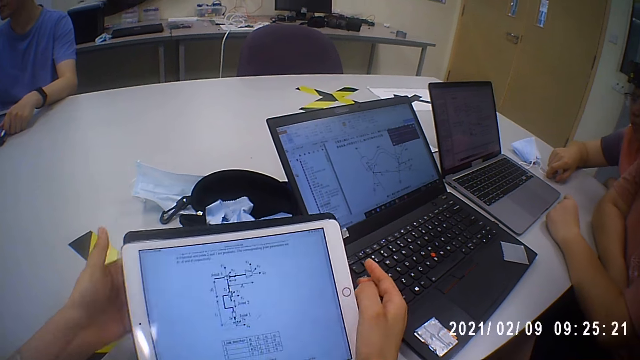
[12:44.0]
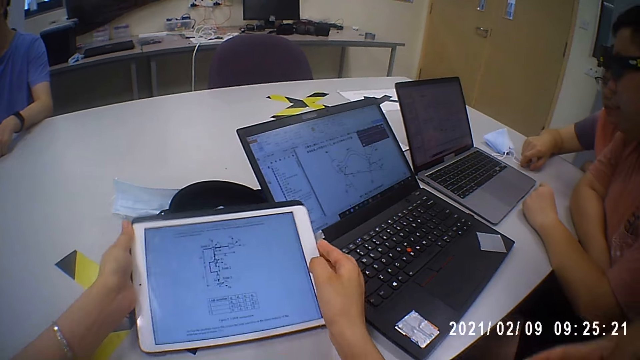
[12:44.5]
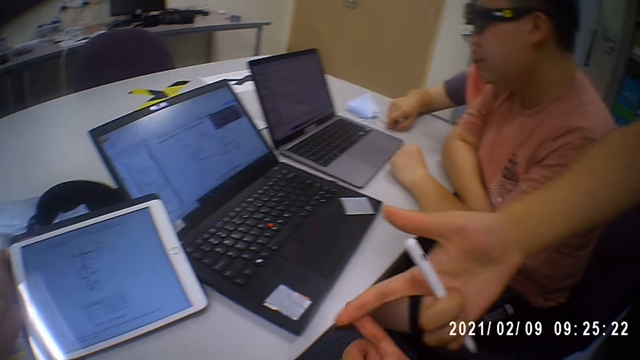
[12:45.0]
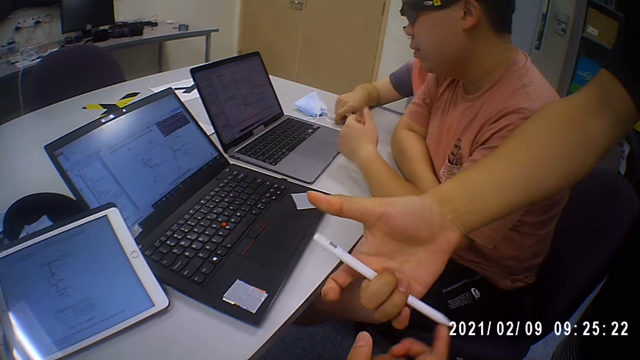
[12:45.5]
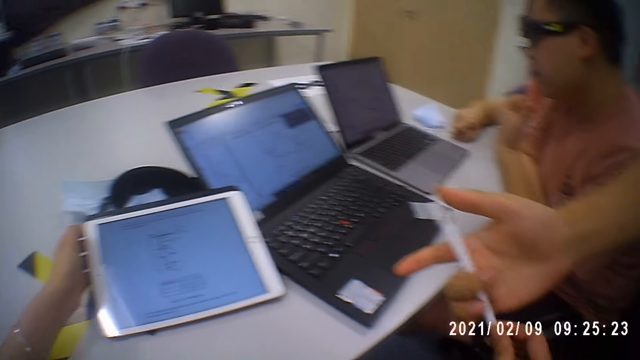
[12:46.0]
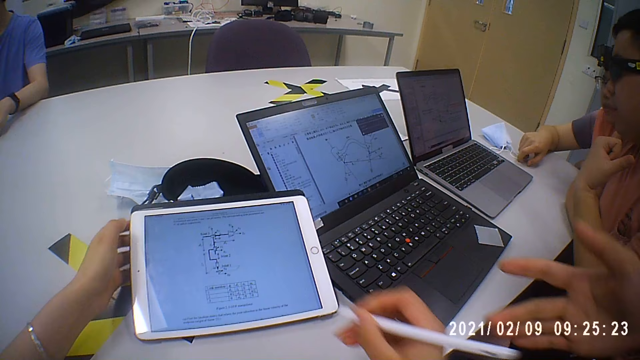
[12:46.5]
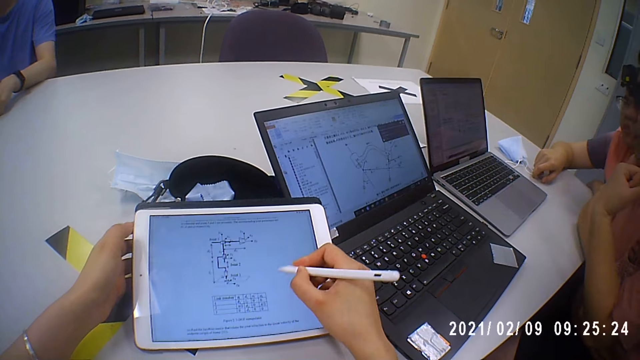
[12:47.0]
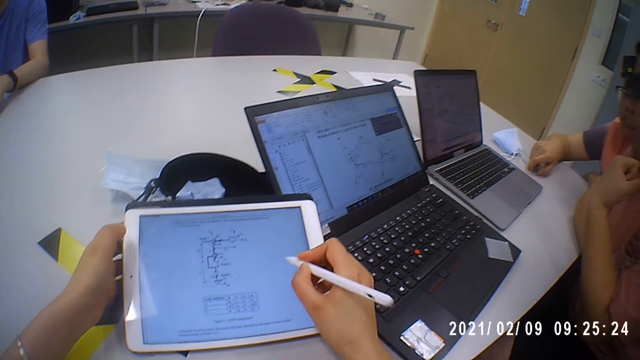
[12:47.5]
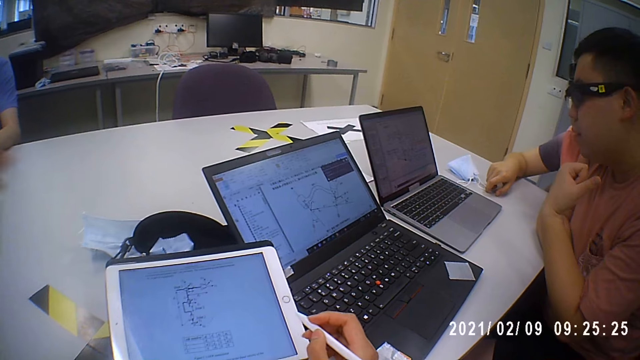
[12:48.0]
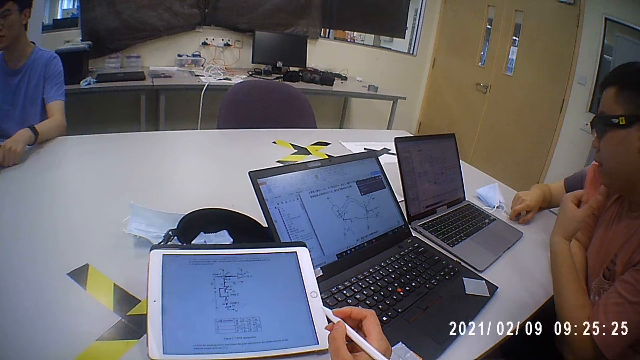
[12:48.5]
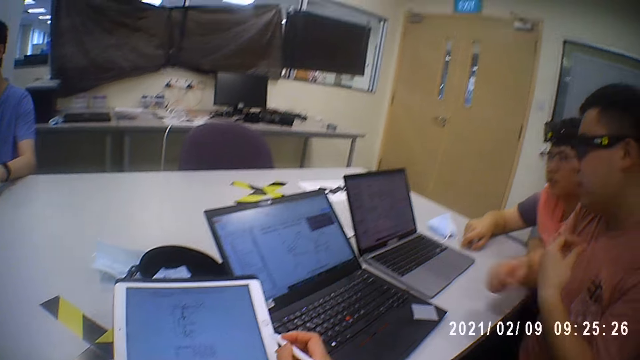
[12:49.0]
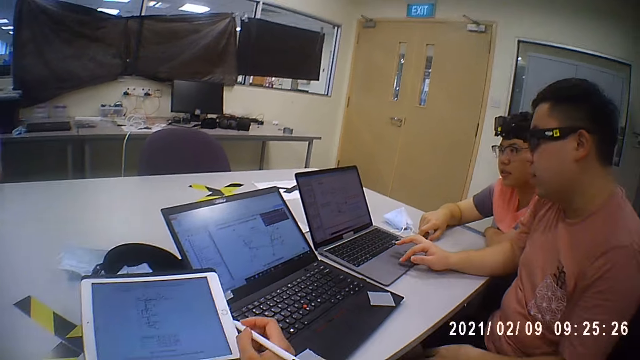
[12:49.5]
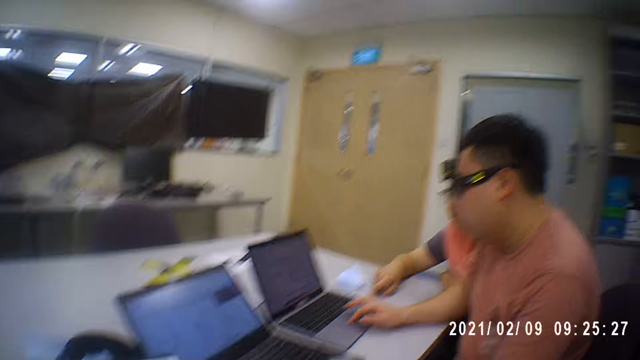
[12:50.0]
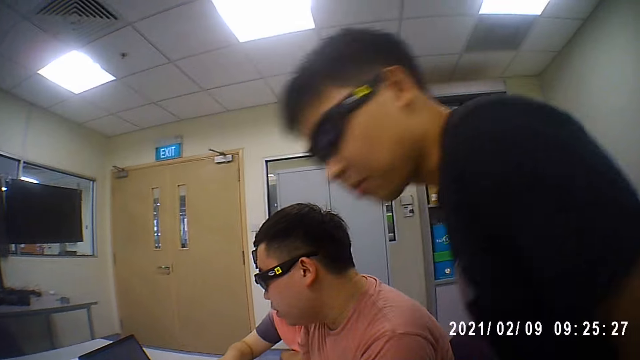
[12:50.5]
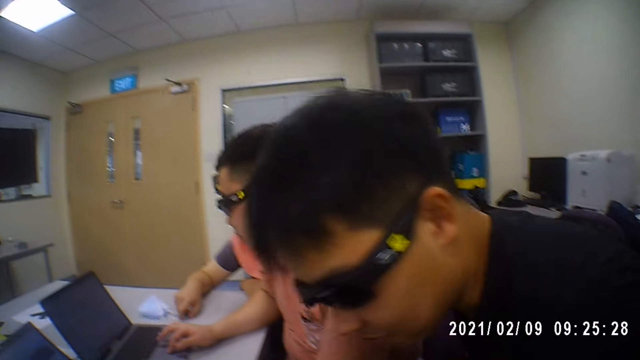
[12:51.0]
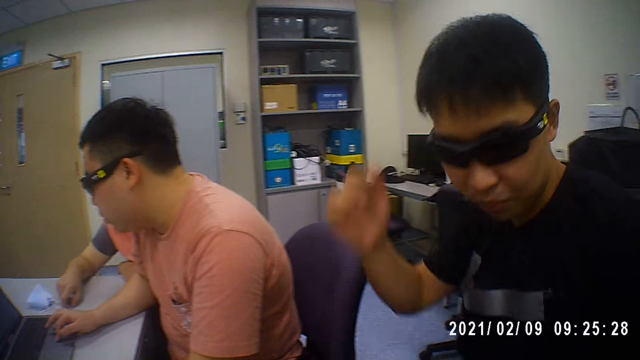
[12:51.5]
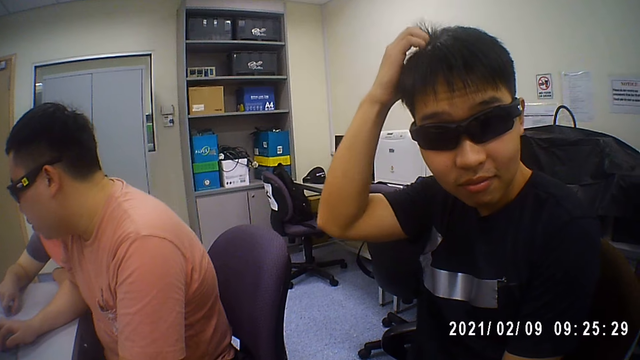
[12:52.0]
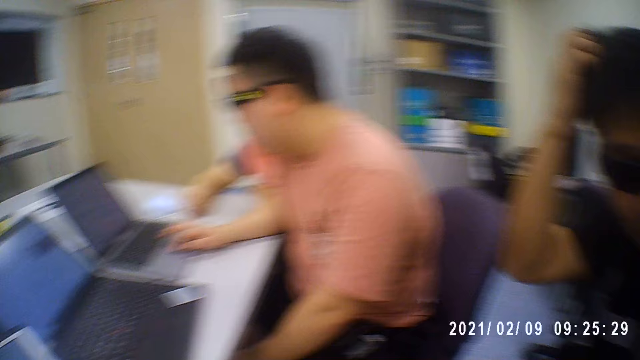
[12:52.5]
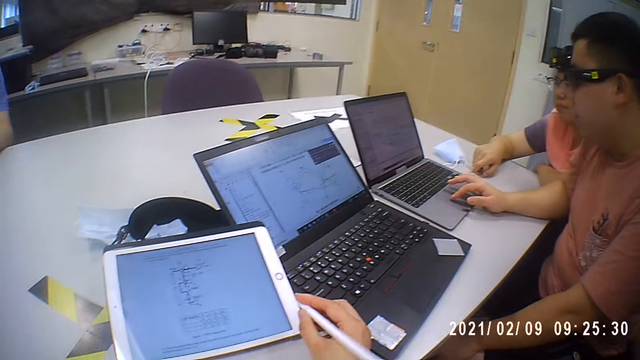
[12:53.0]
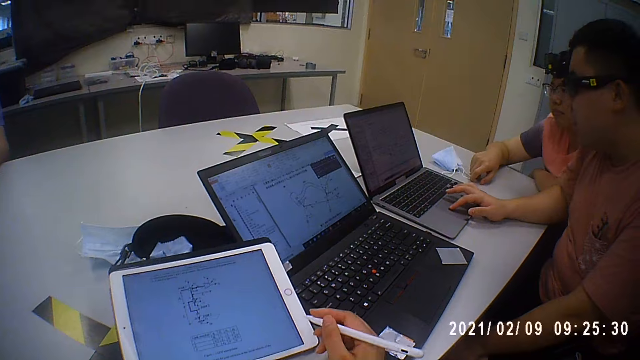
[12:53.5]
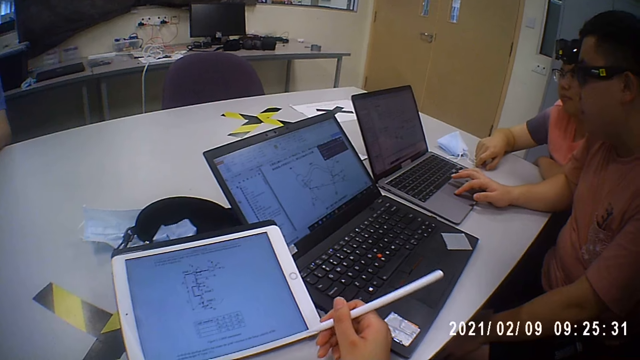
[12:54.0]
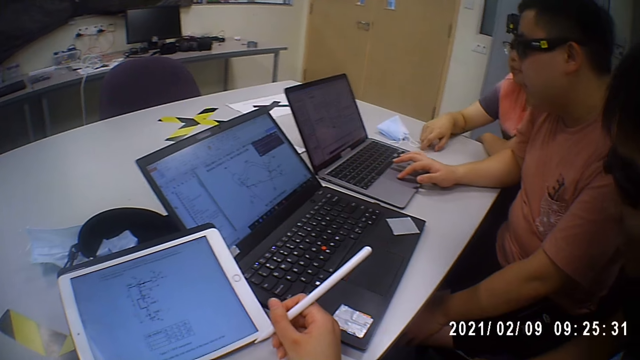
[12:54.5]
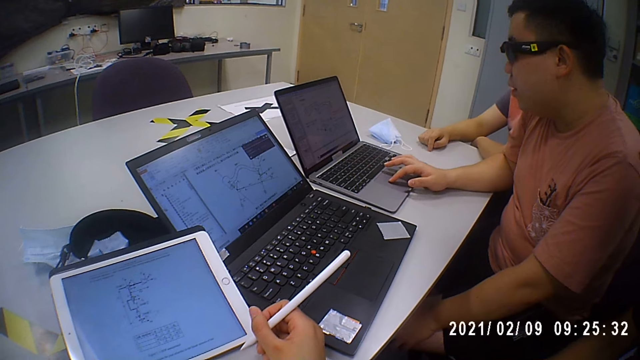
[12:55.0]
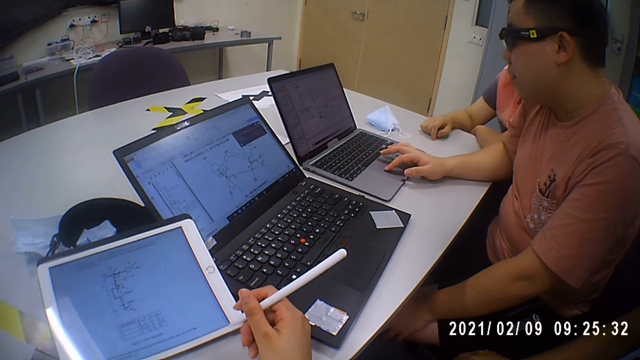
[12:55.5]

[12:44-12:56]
The camera wearer pulls the tablet cover. She holds the tablet computer with her left hand. A man holds a light pen with his right hand. The camera wearer collects the light pen from the right hand of the man with her right hand. She touches the tablet computer in her left hand with the light pen in her right hand. She writes on the tablet. She lifts the left hand. Another man touches the trackpad of the laptop on the table with his right hand and scrolls the laptop. The first man sits down. The first man touches his head with his right hand and scratches the head. The camera wearer holds the pen.

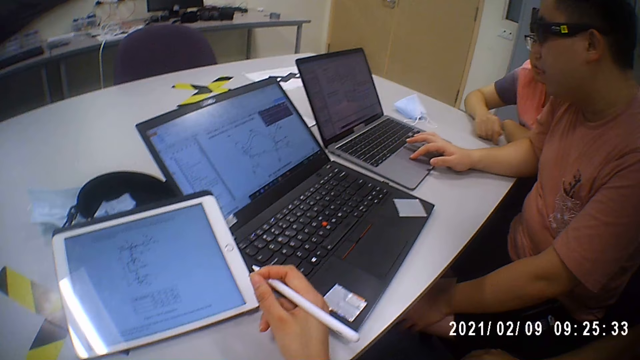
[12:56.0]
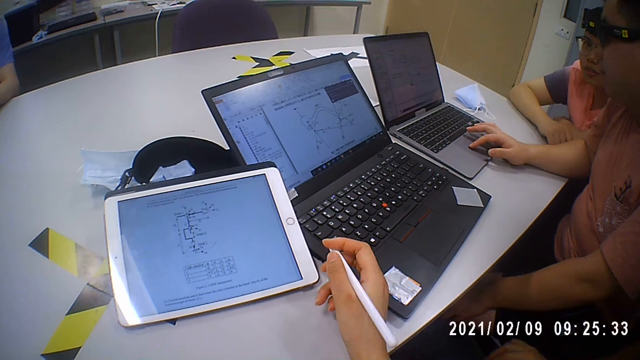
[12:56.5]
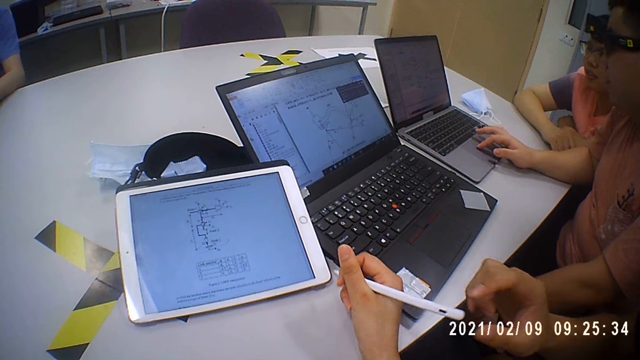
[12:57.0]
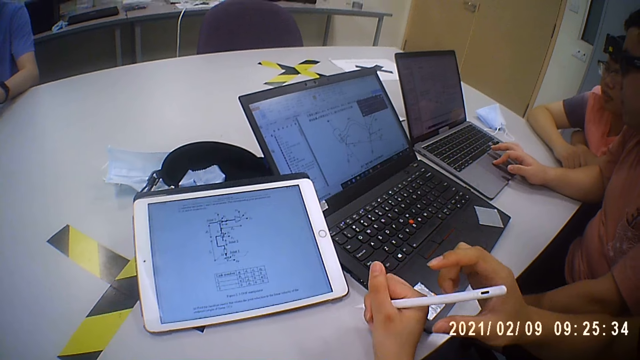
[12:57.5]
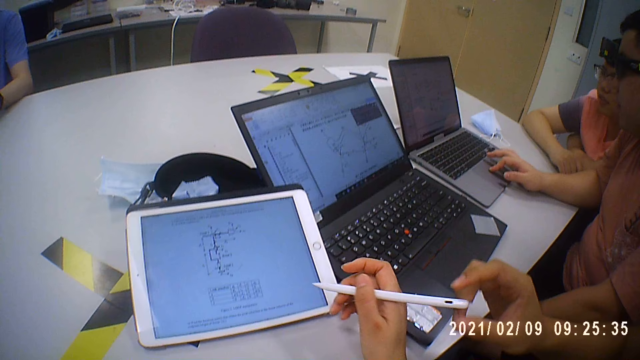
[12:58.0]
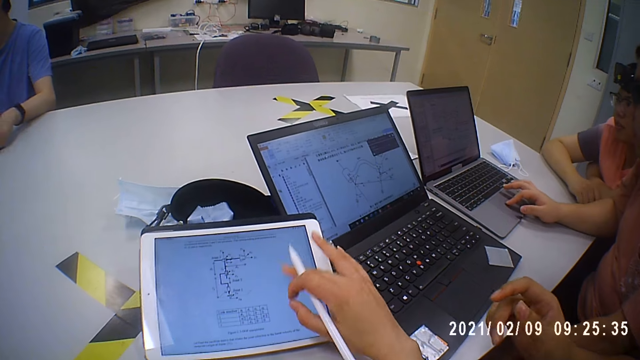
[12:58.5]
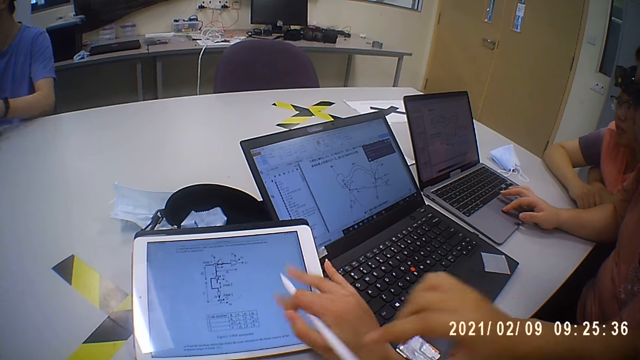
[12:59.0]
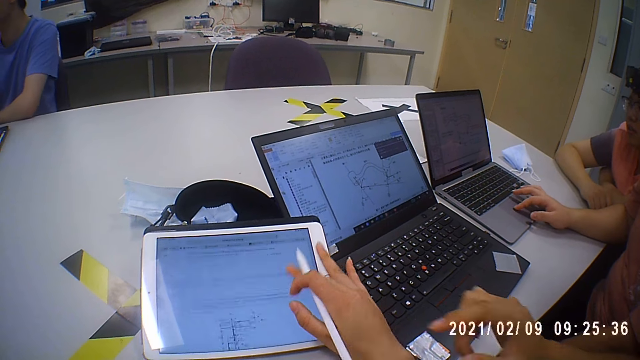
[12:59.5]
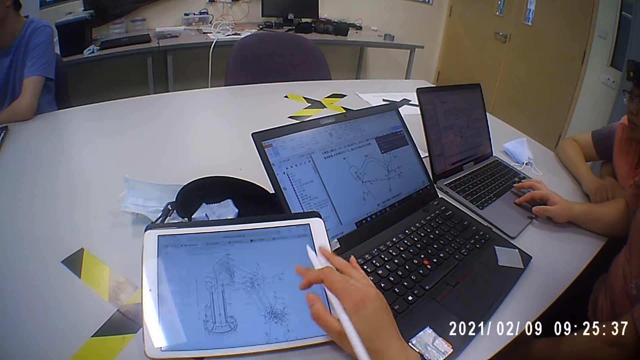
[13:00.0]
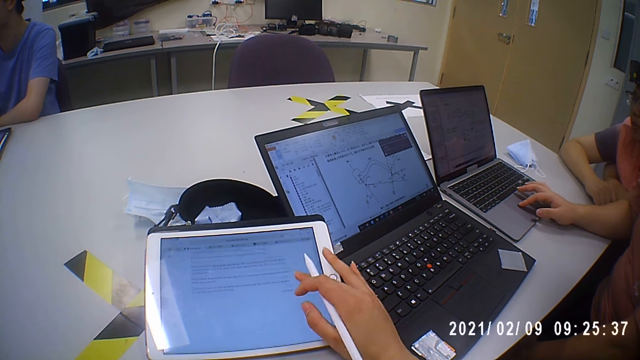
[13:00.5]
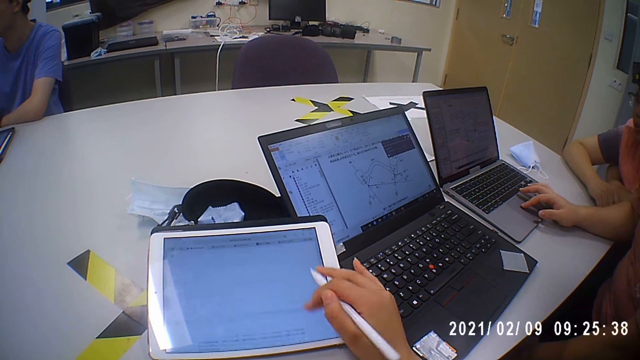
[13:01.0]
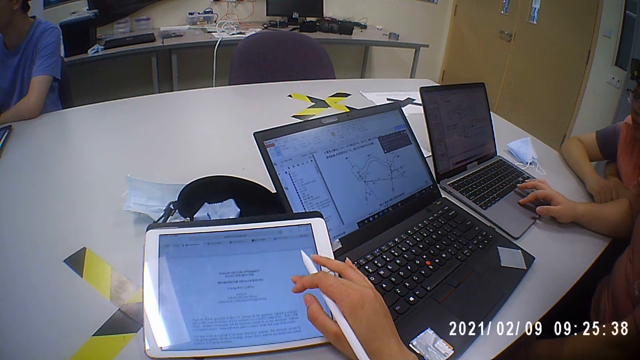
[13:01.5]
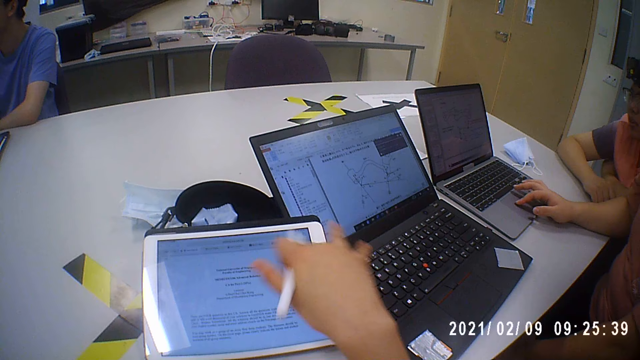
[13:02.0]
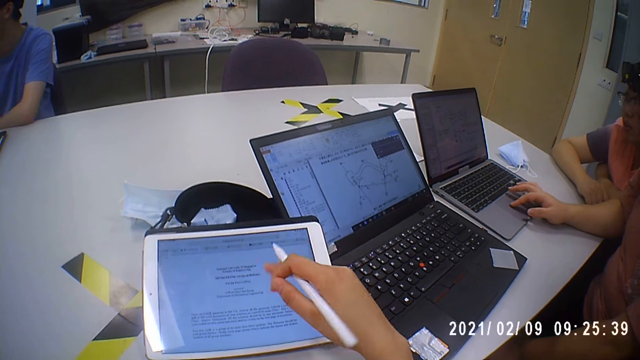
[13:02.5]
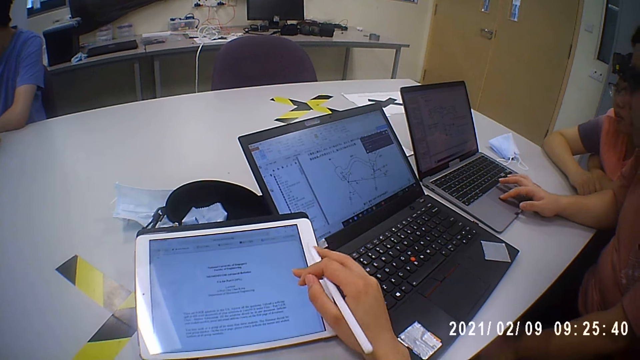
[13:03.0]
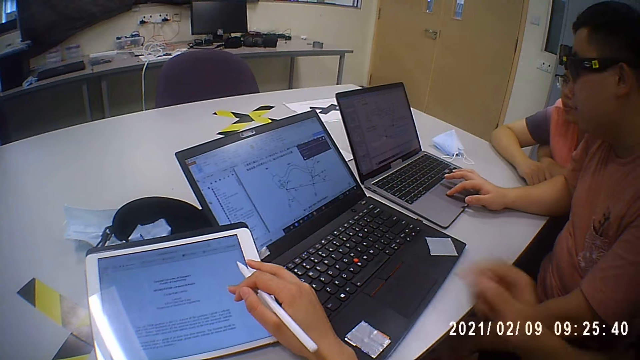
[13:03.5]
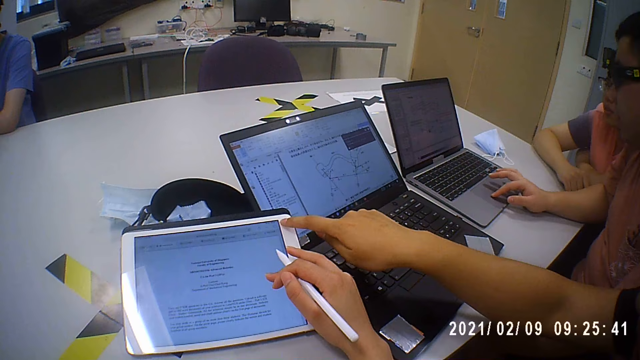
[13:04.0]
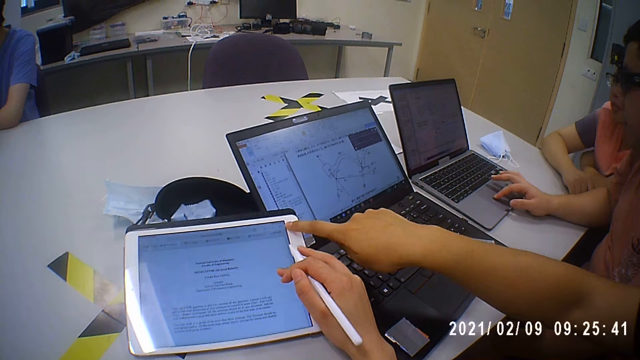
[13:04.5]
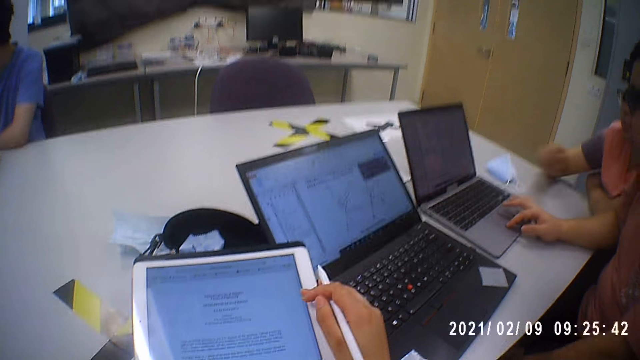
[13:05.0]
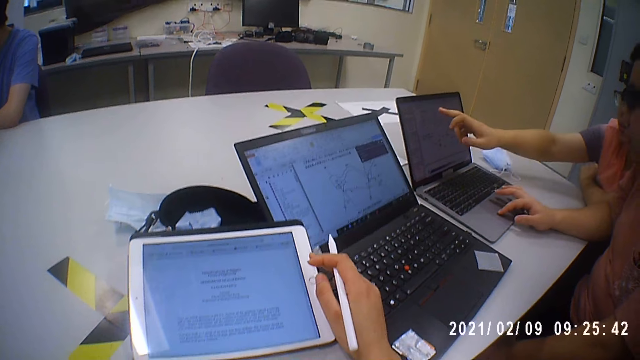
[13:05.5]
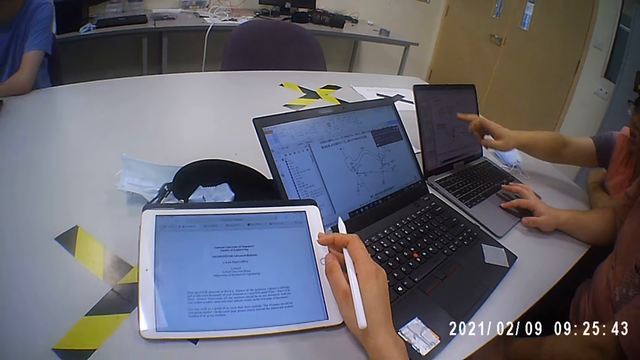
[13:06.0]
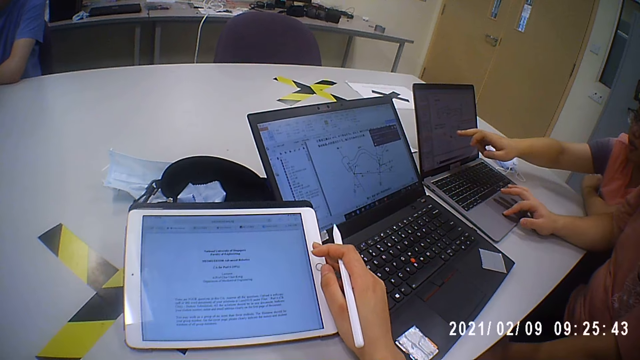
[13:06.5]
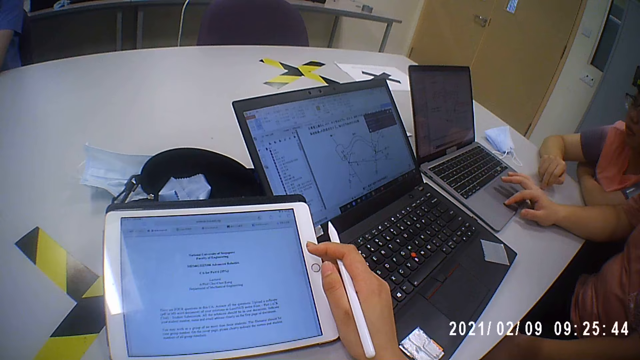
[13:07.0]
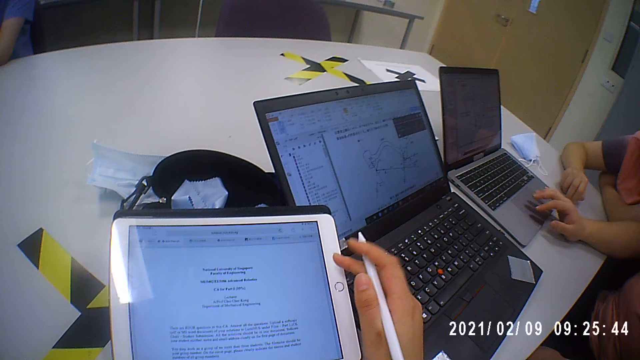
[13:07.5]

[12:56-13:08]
The camera wearer interacts with a man. The man touches the pen. The camera wearer operates the tablet computer on the table with her right hand. She touches the tablet. She scrolls the tablet. The man touches the tablet. Another man points at the laptop. The first man interacts with the camera wearer.
